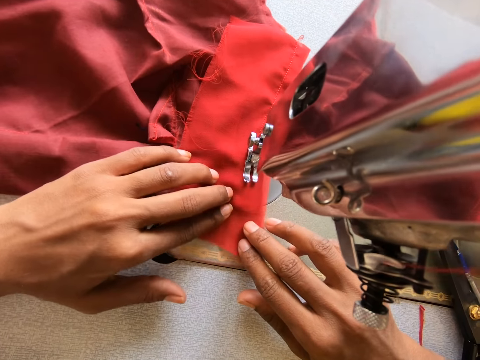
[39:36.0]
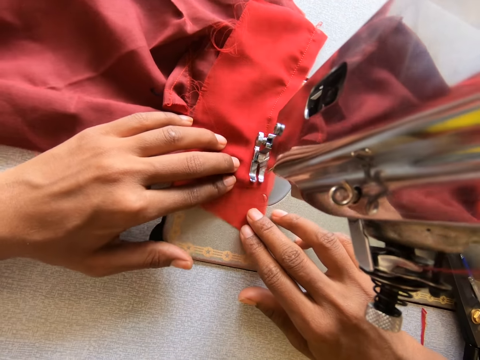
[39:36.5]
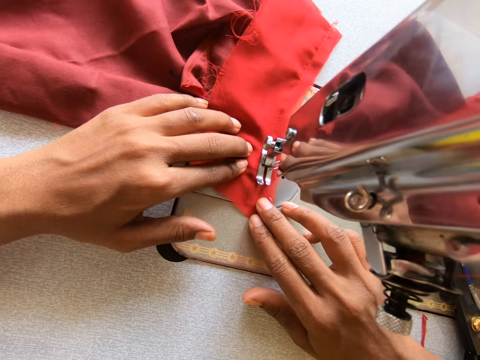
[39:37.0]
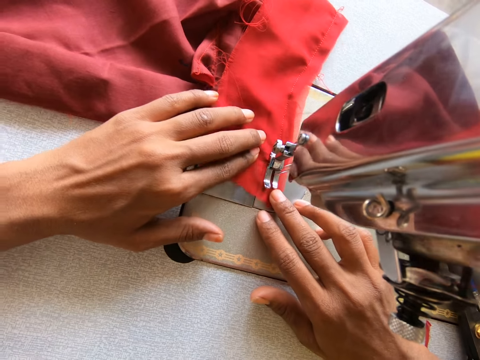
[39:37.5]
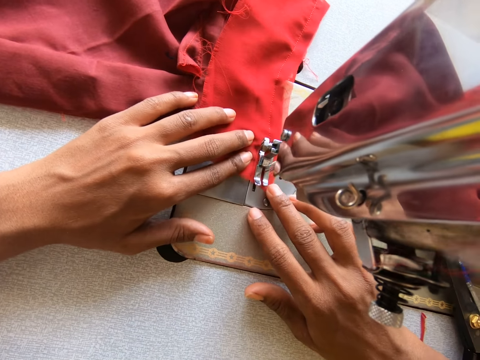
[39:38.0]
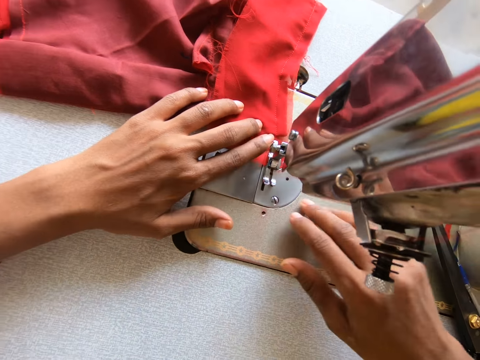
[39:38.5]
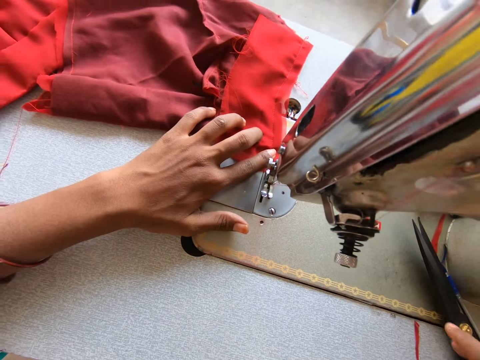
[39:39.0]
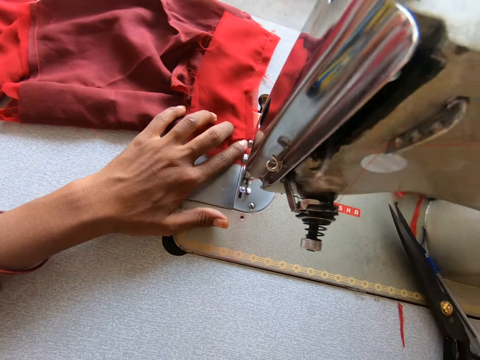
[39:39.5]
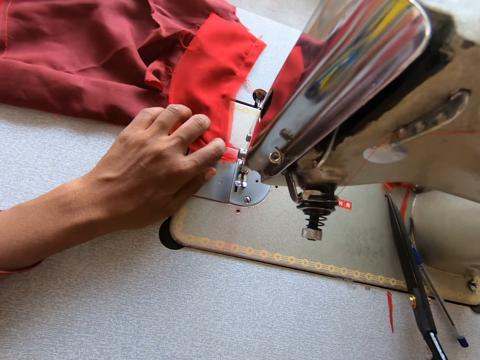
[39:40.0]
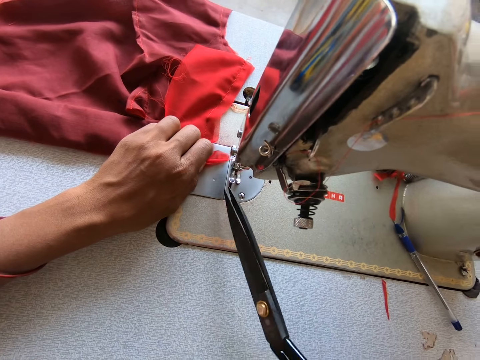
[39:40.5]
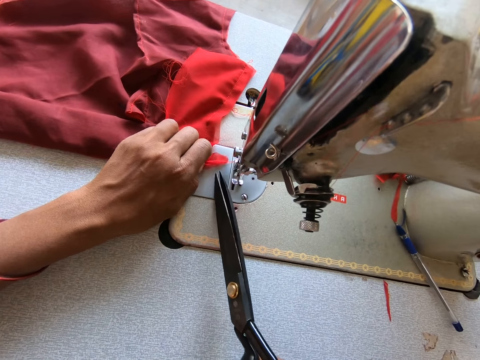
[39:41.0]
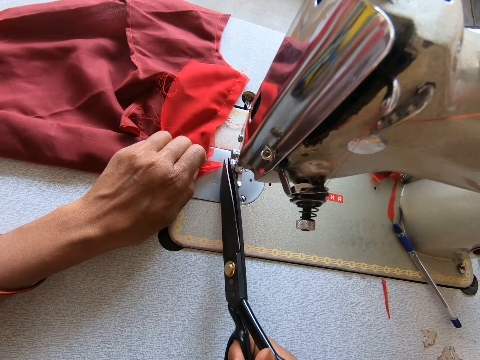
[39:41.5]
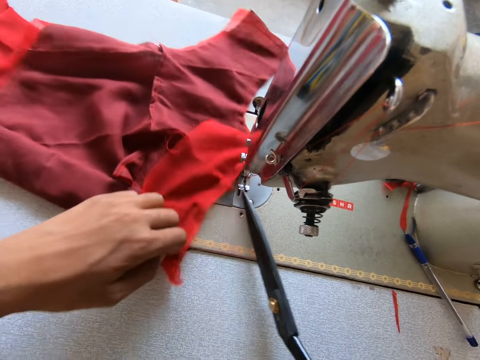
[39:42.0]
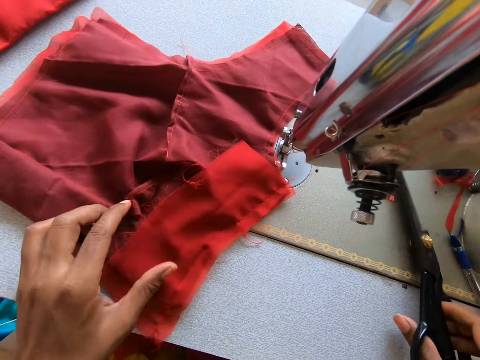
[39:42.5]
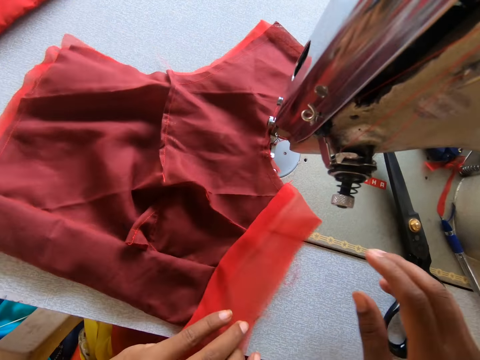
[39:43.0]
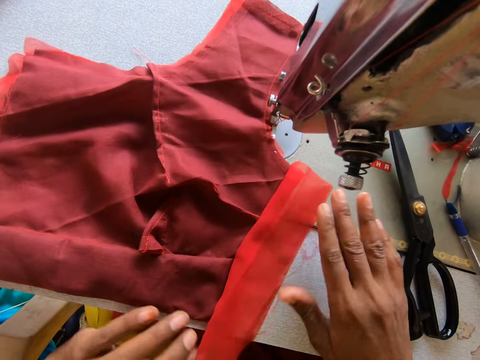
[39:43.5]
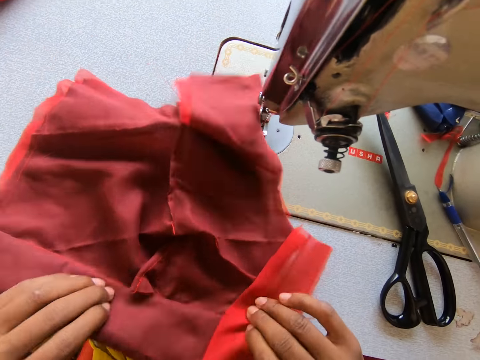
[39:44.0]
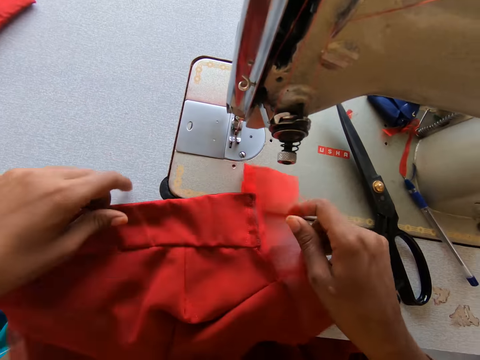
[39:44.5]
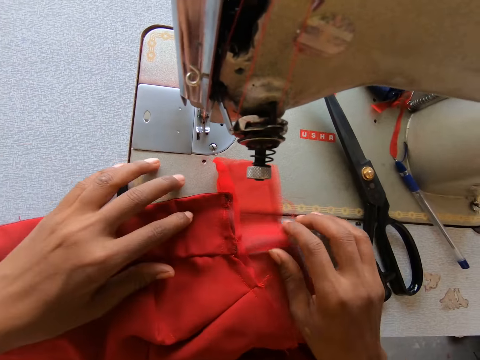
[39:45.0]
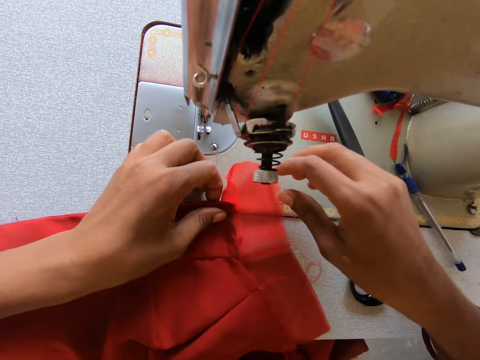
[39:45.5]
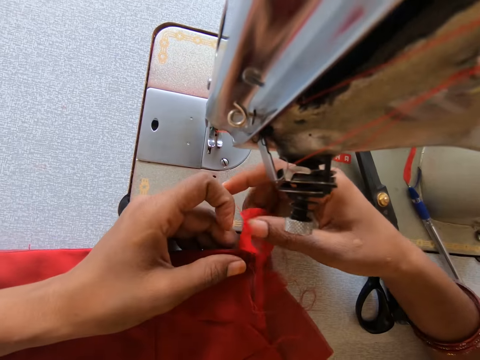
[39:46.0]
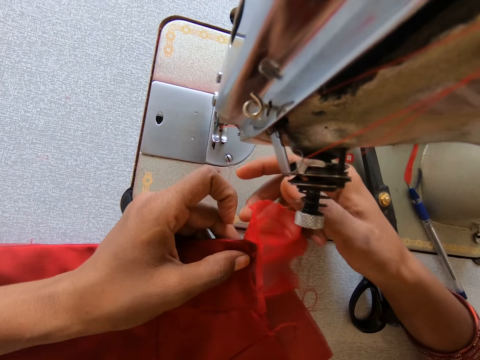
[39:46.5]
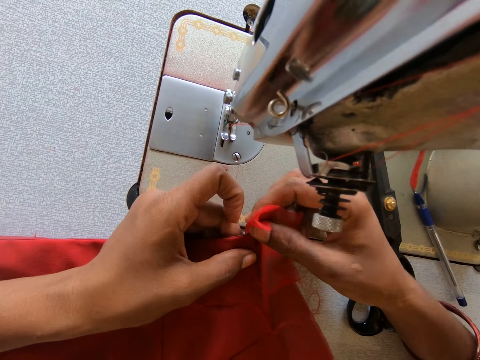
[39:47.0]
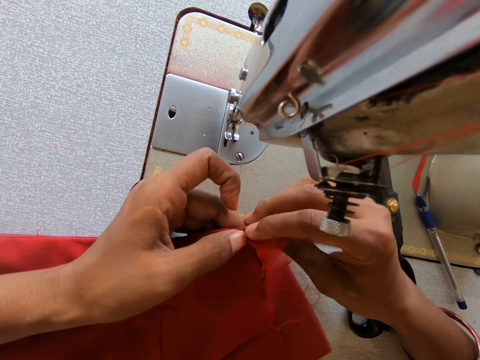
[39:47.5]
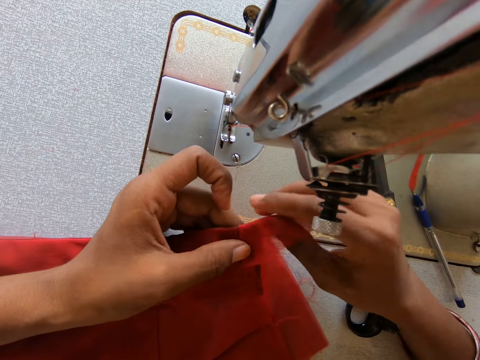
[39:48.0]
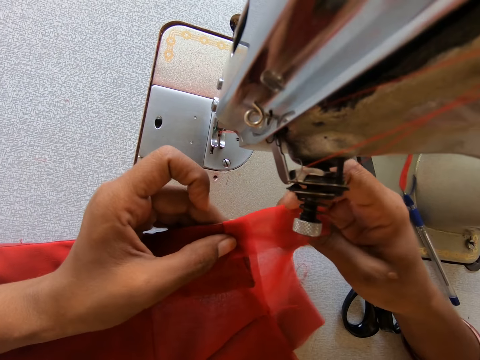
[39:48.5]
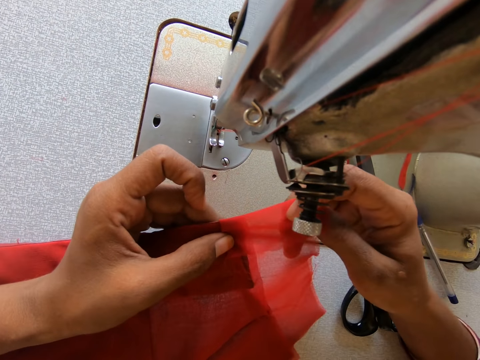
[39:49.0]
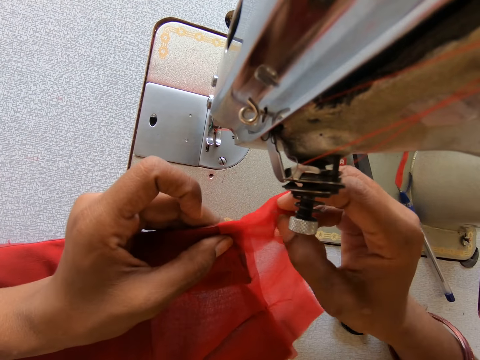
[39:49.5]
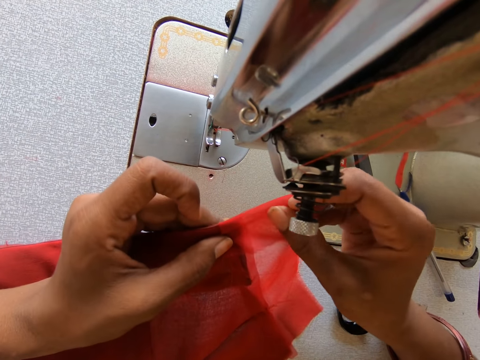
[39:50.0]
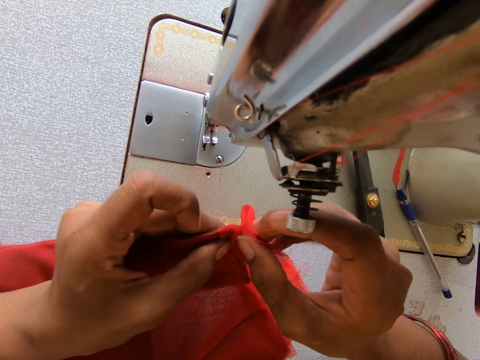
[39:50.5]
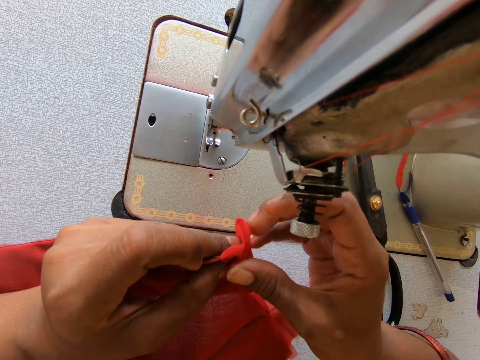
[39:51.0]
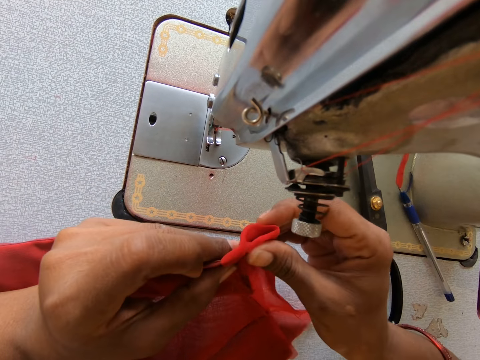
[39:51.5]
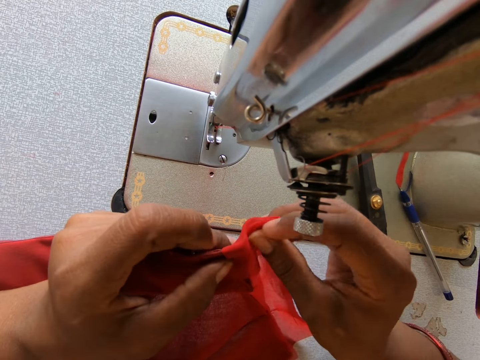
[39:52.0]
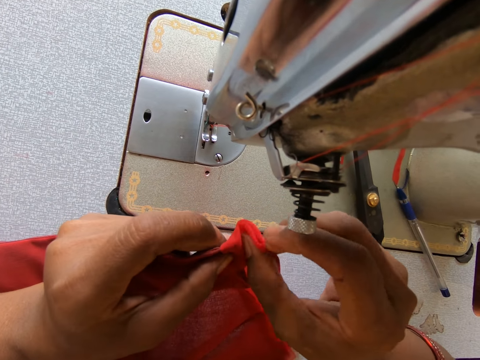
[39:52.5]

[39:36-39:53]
The camera wearer holds a pair of scissors and cuts the thread. They turn the fabric. They fold the lining.

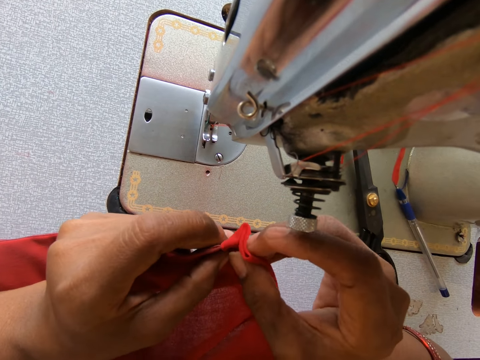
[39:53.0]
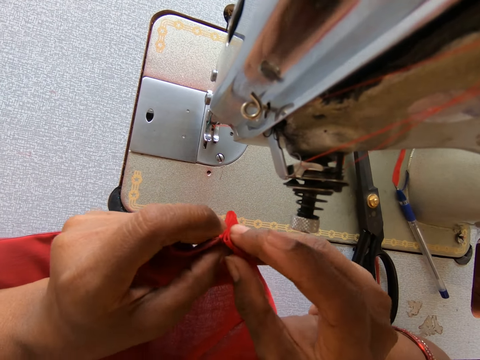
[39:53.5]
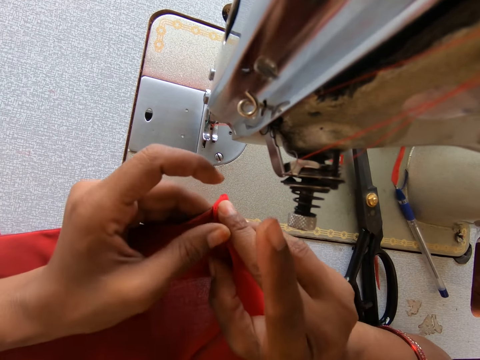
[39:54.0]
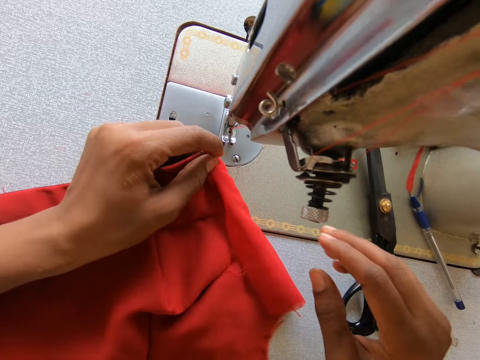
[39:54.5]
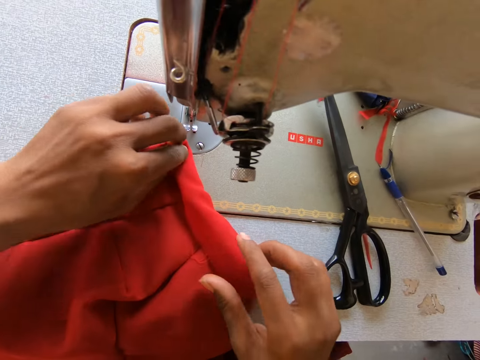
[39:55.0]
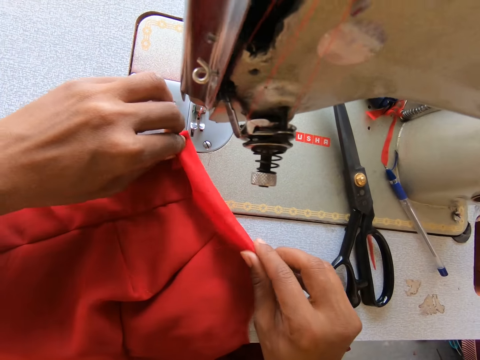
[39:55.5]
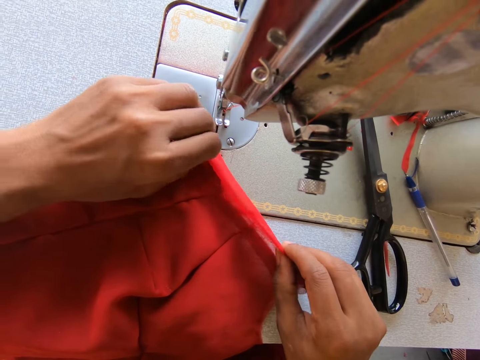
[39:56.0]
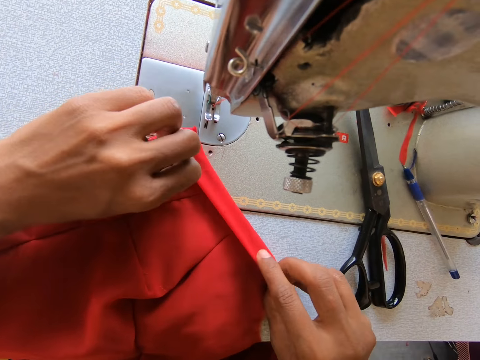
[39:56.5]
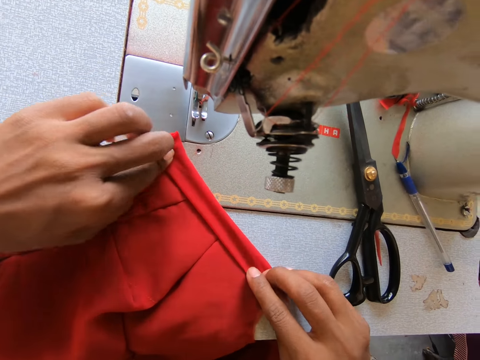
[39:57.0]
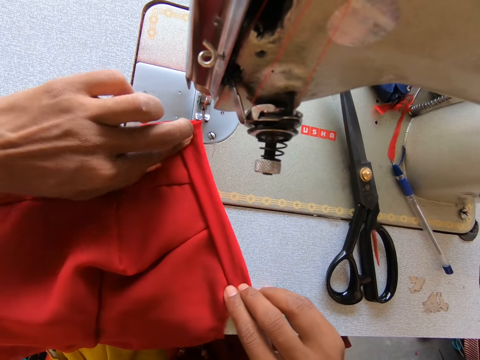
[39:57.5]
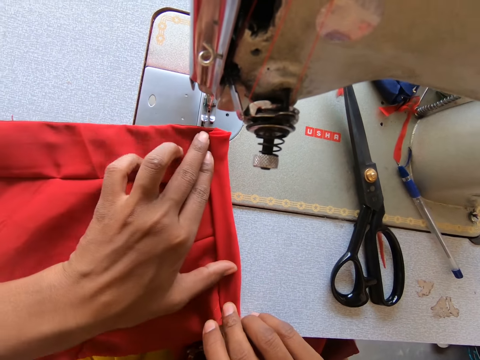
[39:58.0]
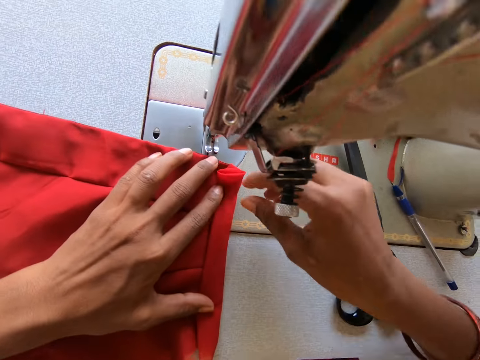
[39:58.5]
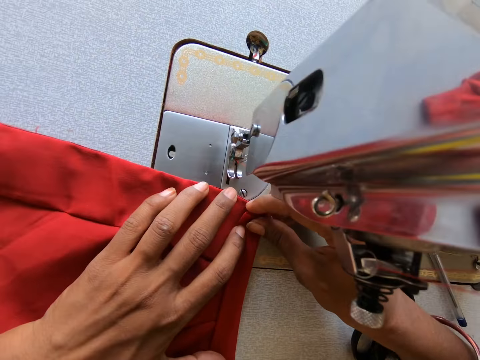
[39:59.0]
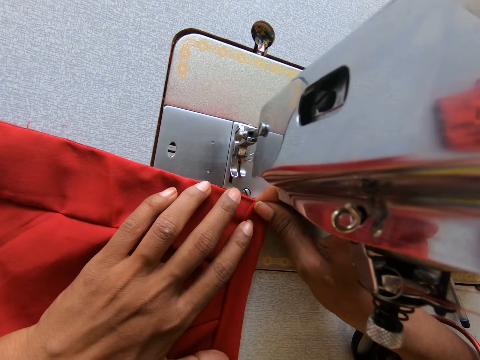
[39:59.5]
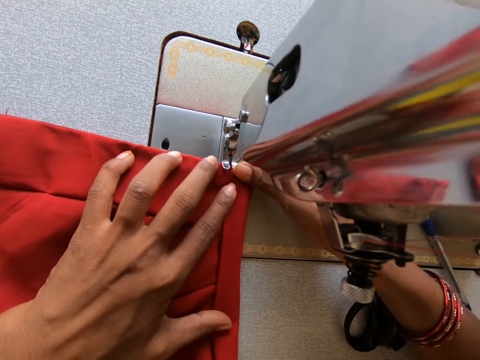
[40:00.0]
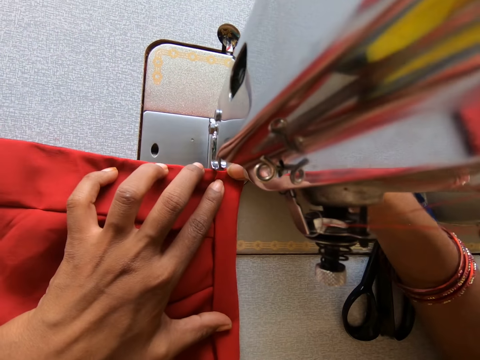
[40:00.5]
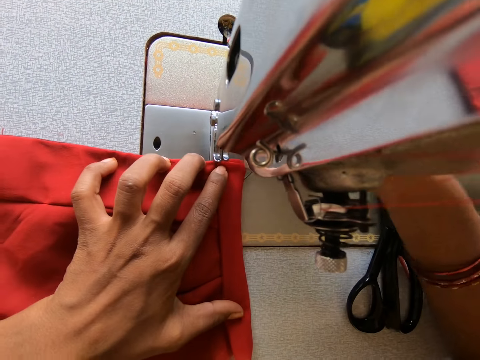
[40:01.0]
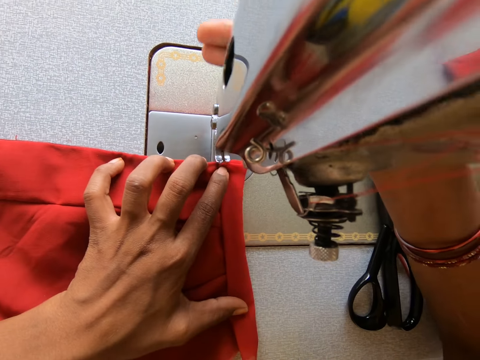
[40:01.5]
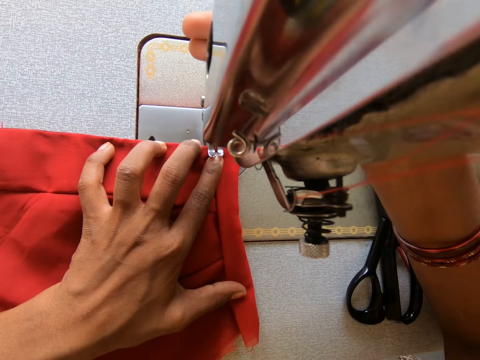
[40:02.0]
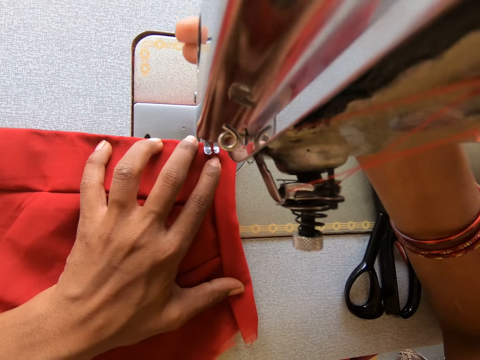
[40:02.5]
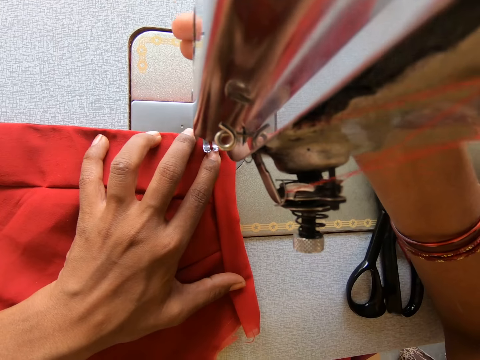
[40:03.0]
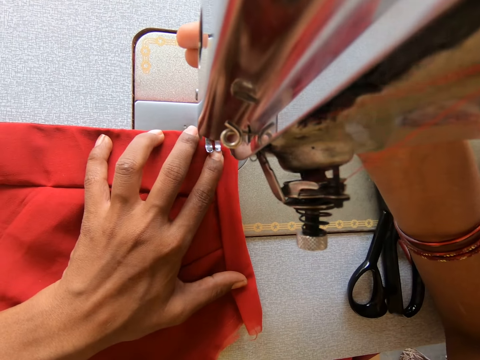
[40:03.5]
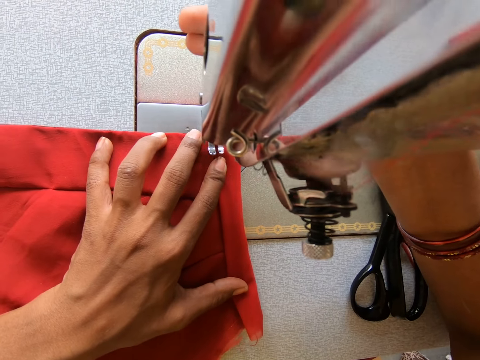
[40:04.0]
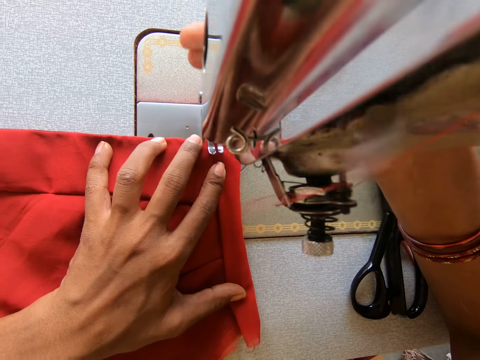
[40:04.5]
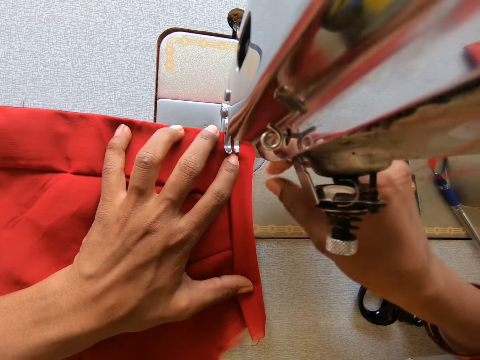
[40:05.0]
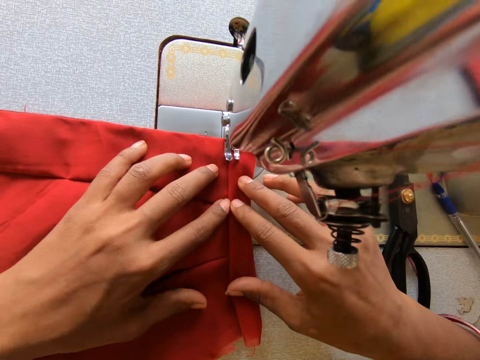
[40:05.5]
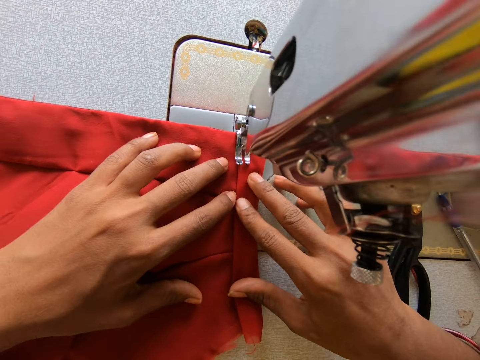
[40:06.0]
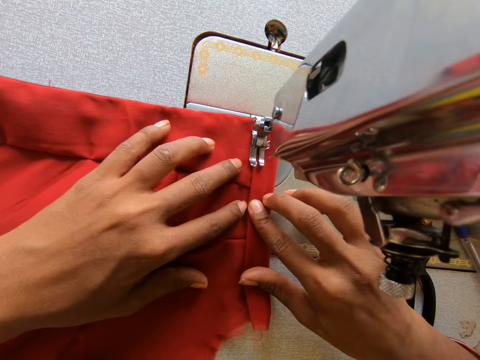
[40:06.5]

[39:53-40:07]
The camera wearer sews the cloth. They sew the fabric.
